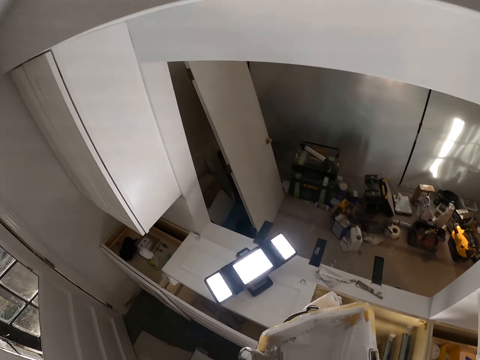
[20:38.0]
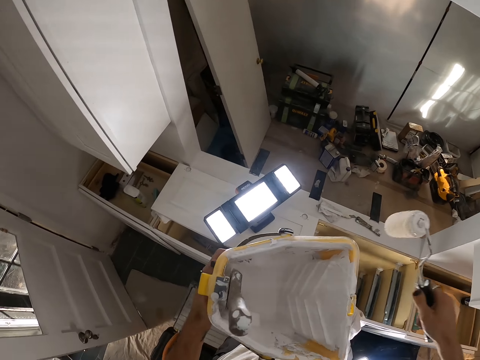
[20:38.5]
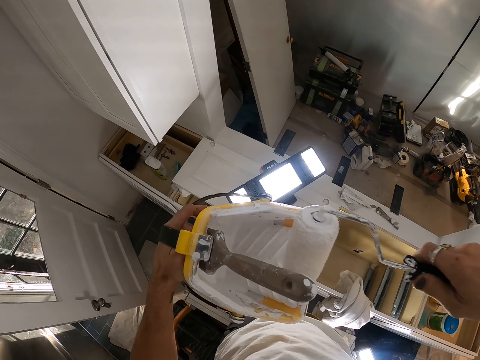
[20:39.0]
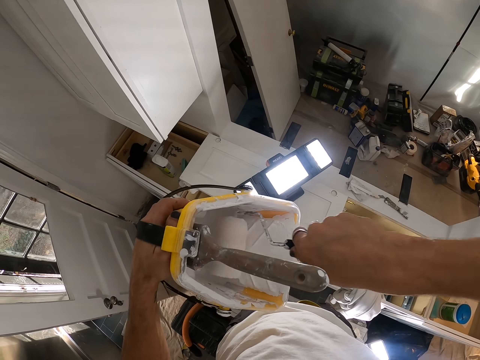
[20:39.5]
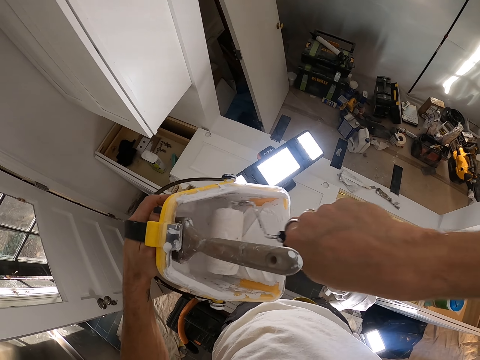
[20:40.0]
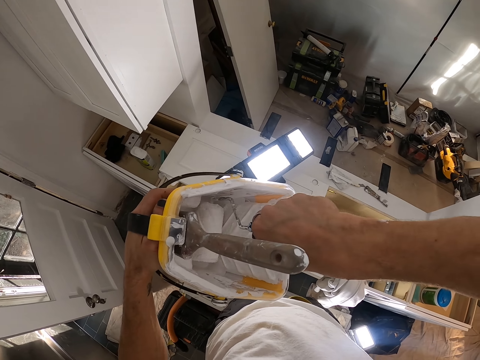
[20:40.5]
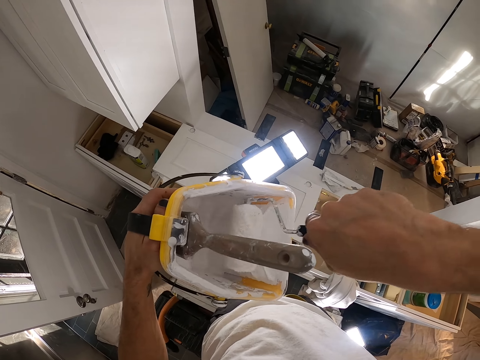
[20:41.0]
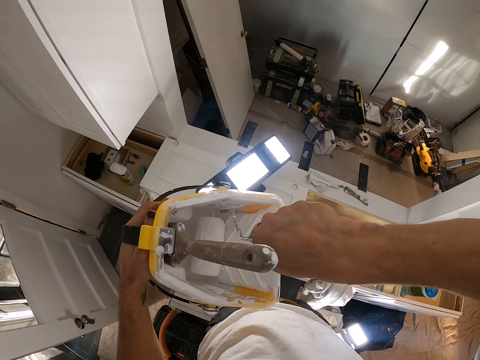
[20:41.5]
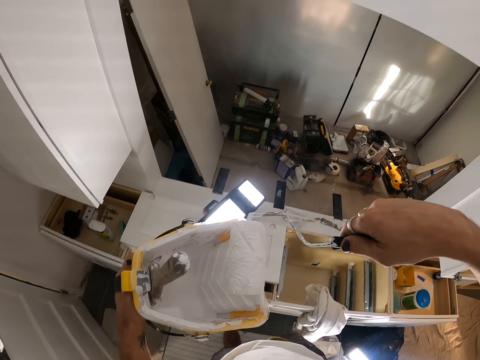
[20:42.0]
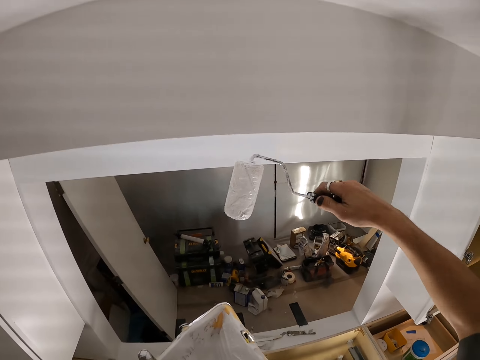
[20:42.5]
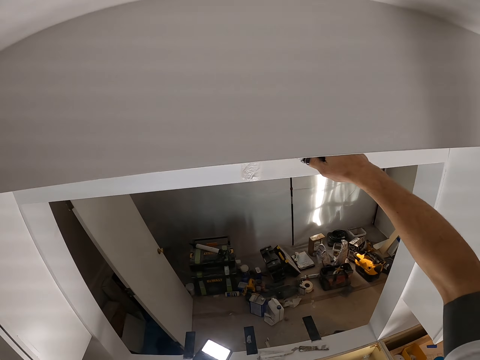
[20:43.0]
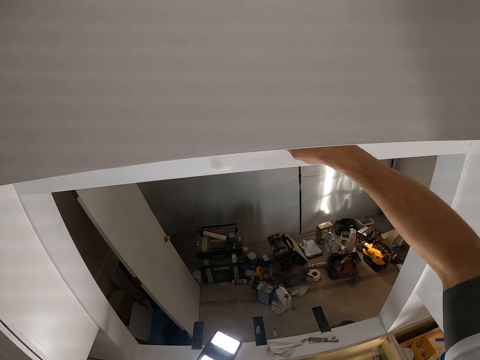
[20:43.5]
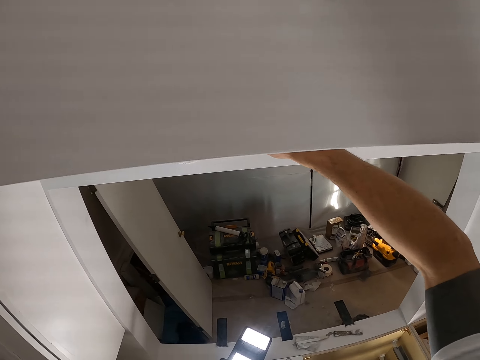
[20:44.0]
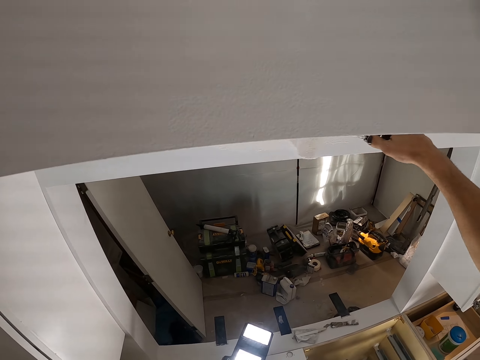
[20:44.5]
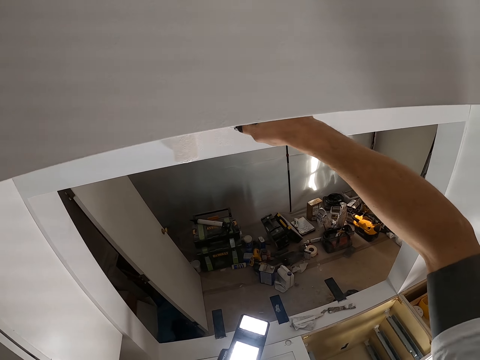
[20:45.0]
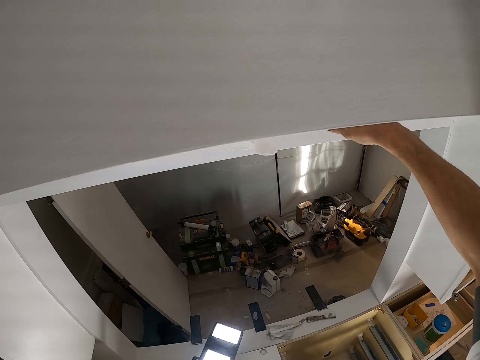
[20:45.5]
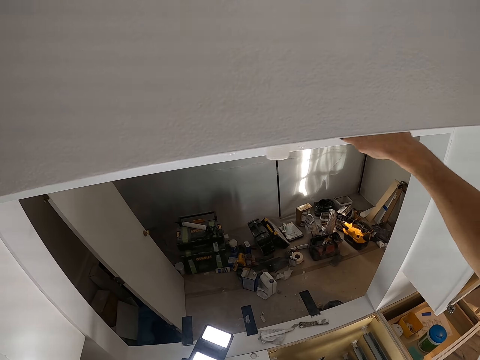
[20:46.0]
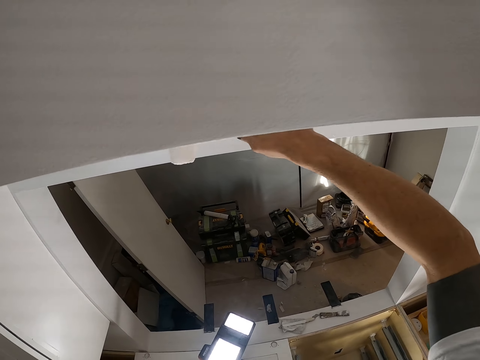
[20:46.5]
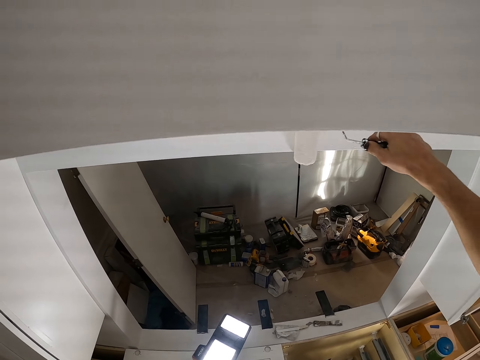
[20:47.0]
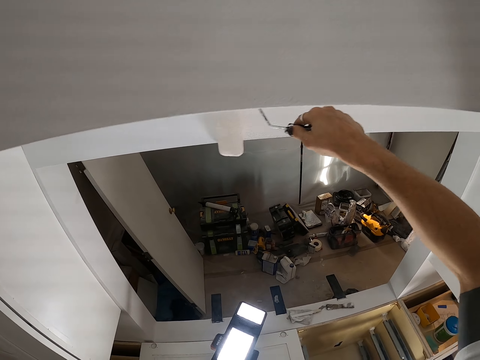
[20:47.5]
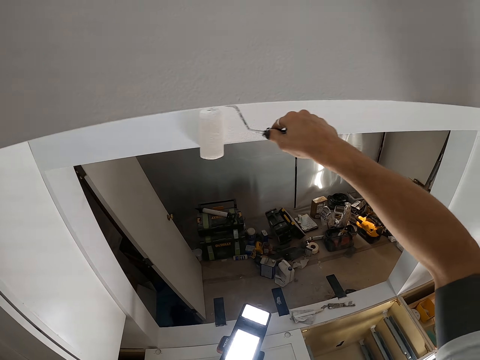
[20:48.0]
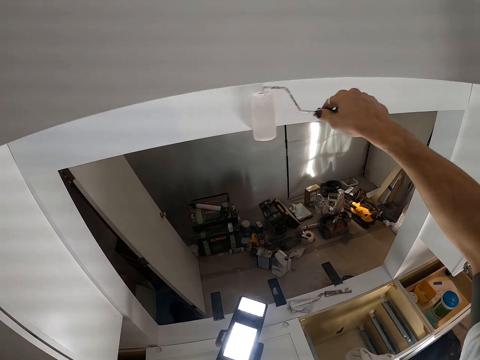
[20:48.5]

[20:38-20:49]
The camera wearer rolls the paint roller. They paint the ceiling.

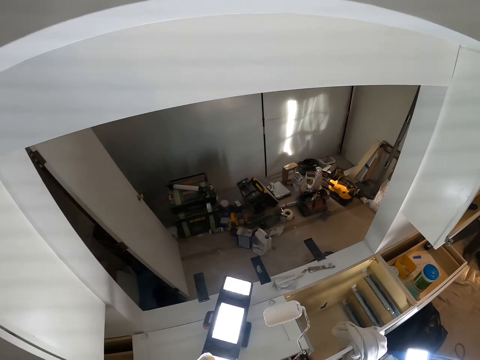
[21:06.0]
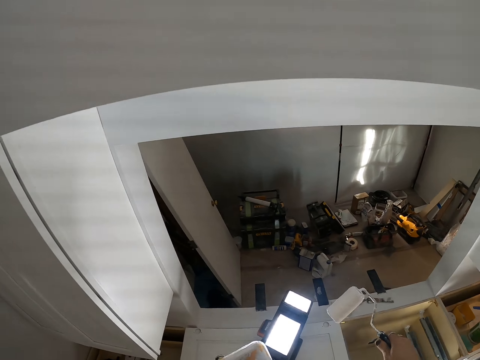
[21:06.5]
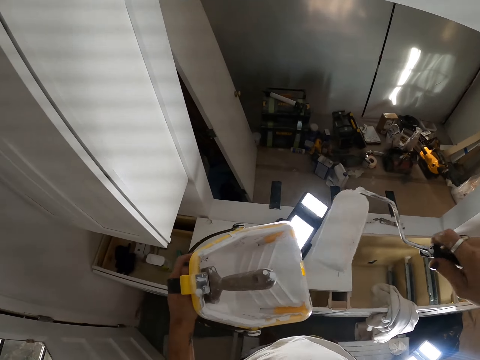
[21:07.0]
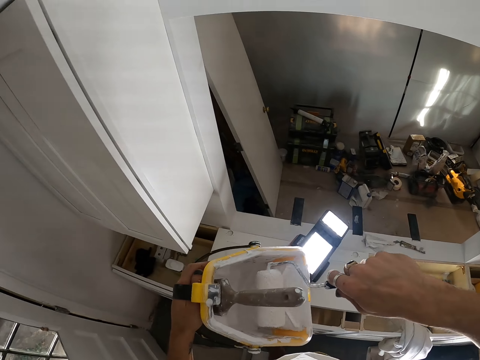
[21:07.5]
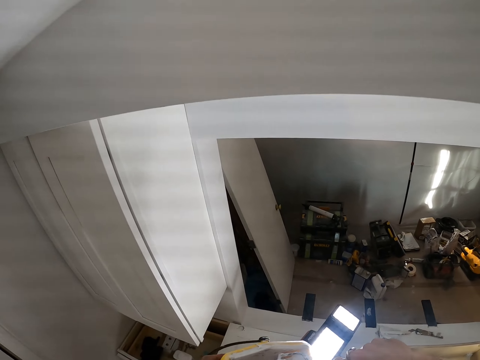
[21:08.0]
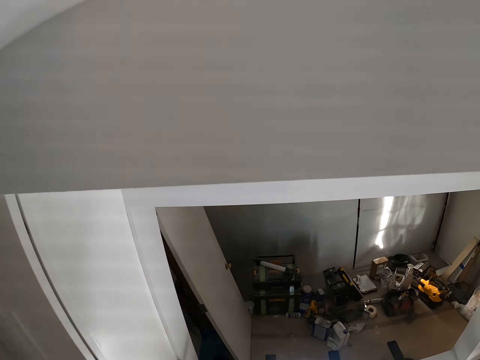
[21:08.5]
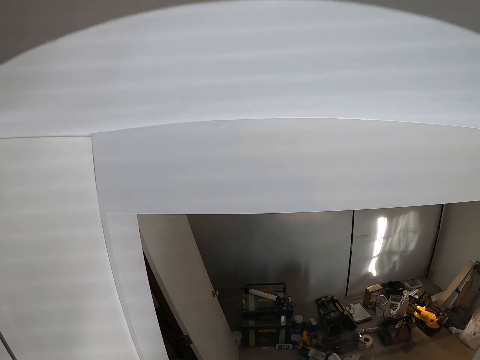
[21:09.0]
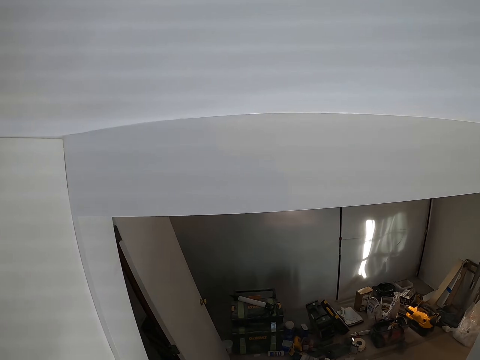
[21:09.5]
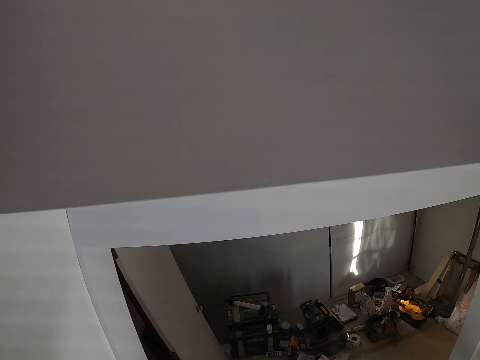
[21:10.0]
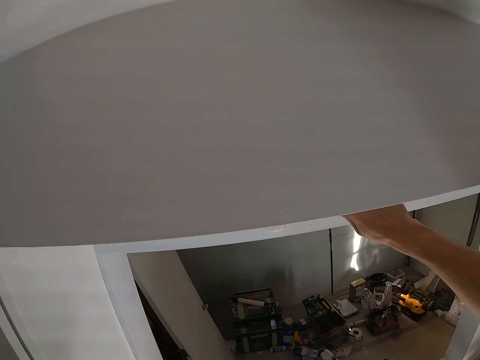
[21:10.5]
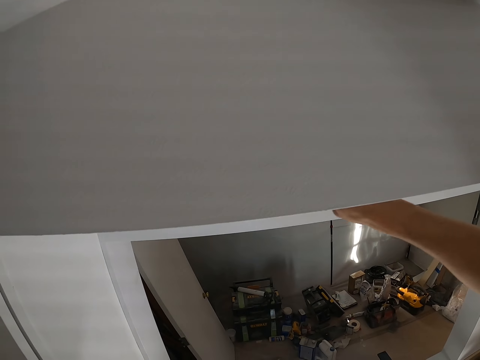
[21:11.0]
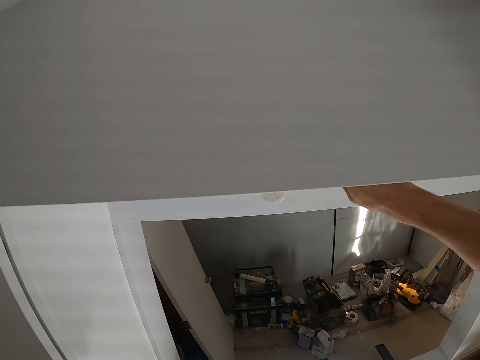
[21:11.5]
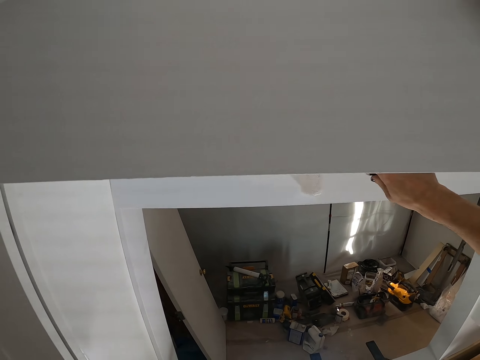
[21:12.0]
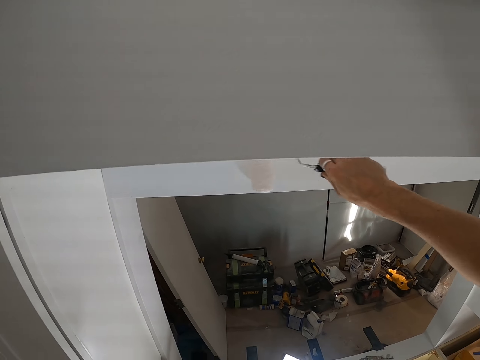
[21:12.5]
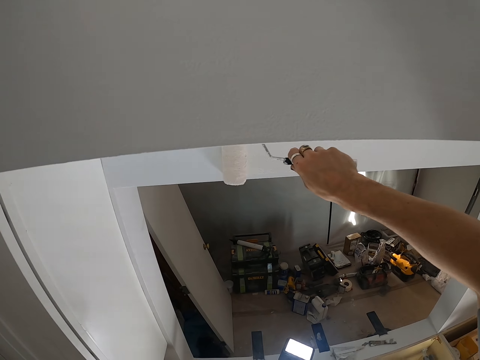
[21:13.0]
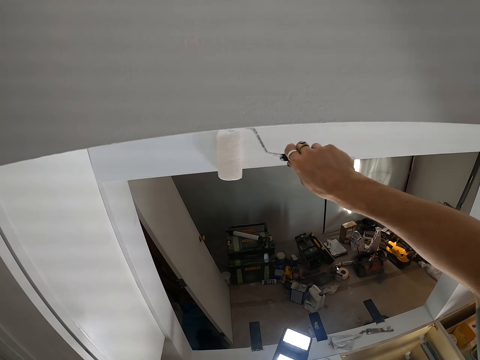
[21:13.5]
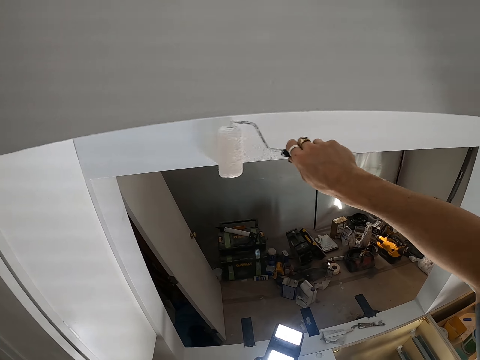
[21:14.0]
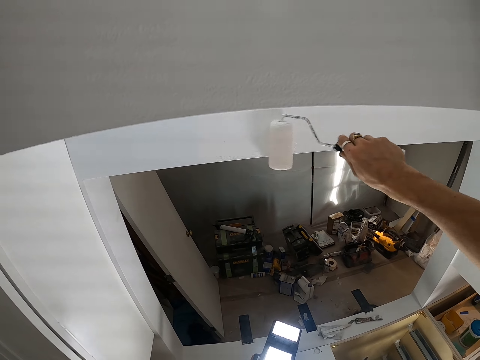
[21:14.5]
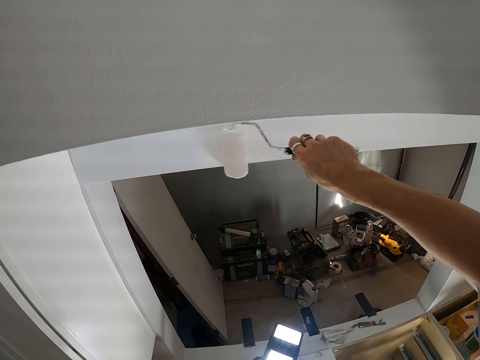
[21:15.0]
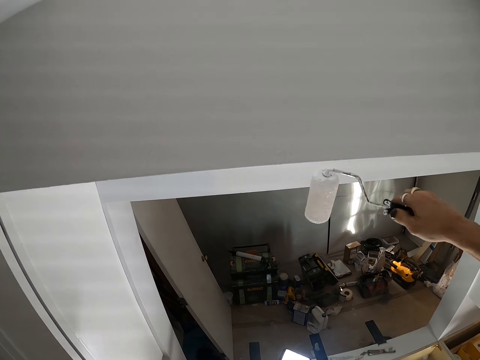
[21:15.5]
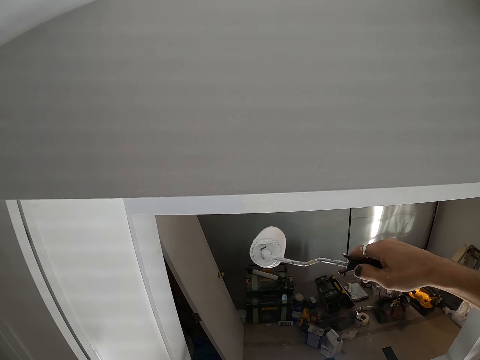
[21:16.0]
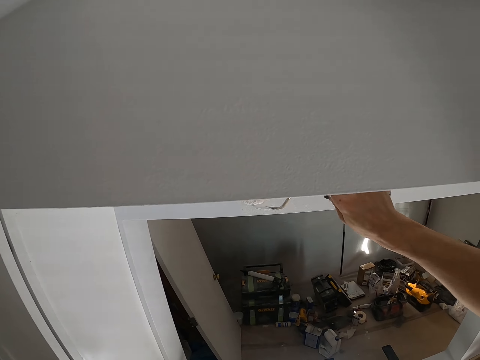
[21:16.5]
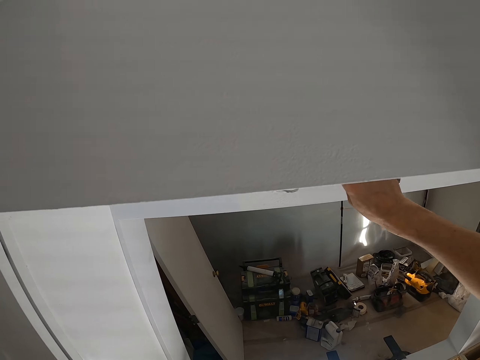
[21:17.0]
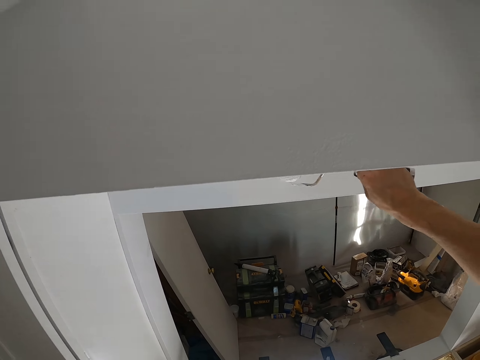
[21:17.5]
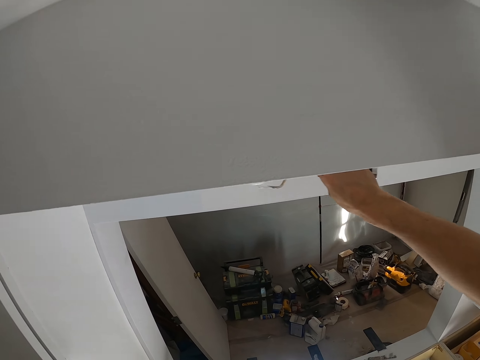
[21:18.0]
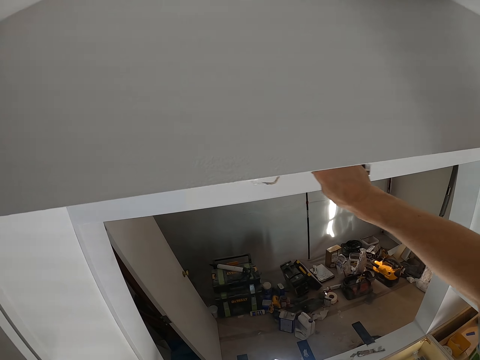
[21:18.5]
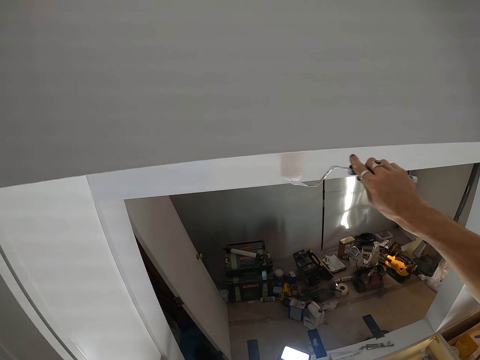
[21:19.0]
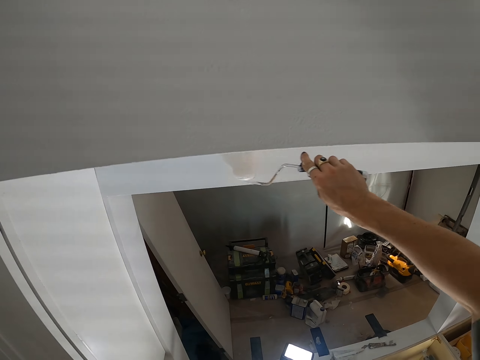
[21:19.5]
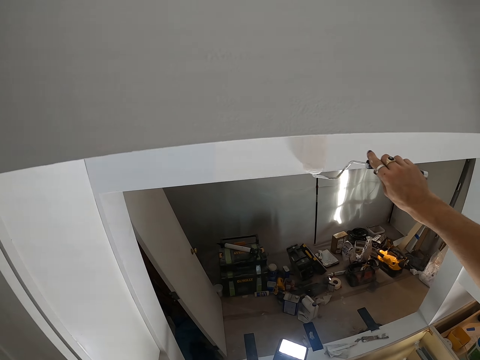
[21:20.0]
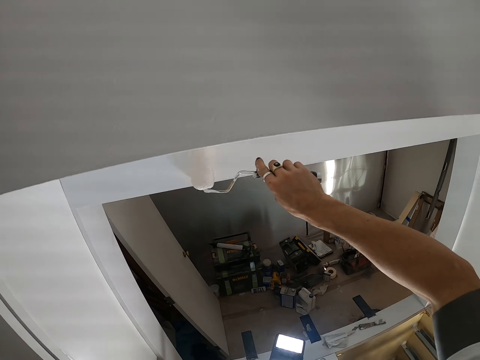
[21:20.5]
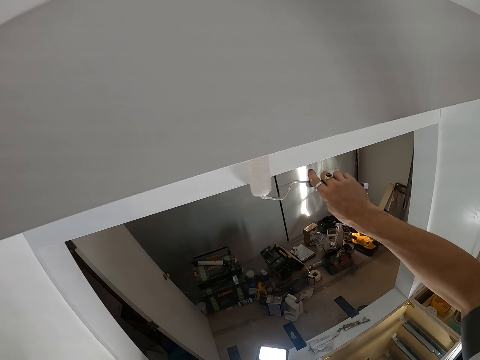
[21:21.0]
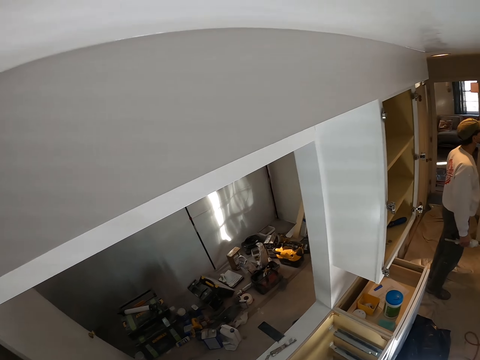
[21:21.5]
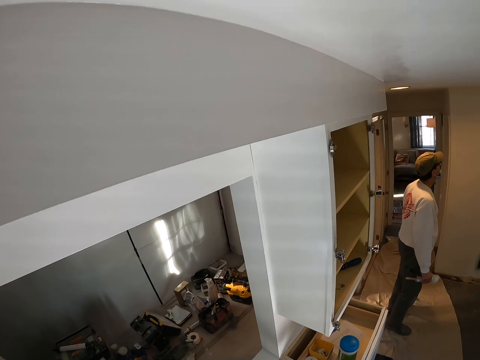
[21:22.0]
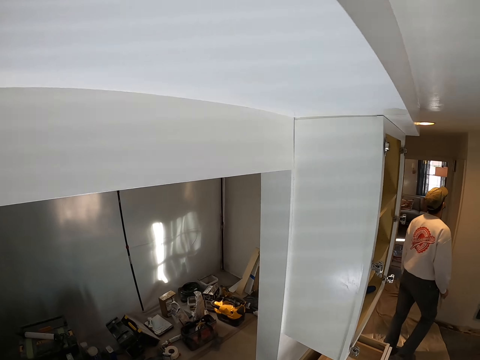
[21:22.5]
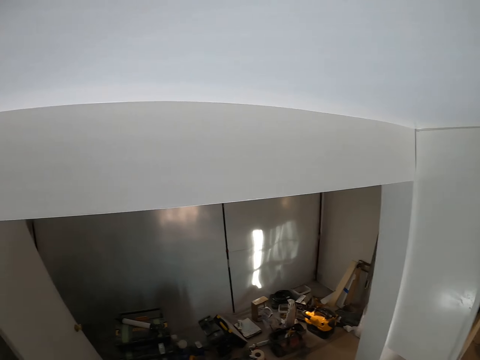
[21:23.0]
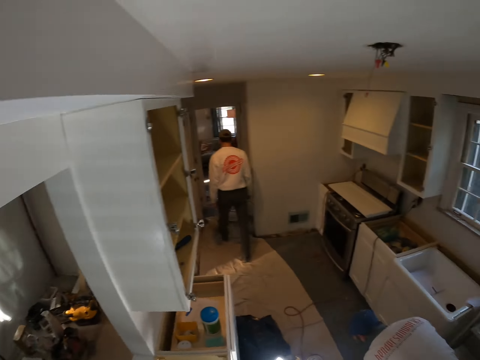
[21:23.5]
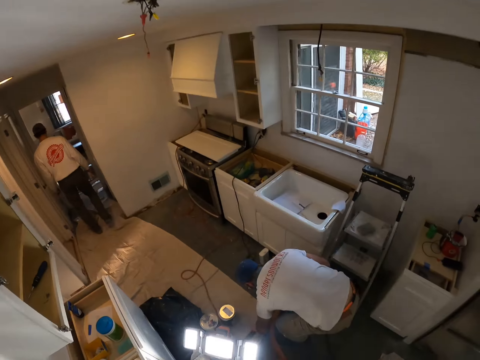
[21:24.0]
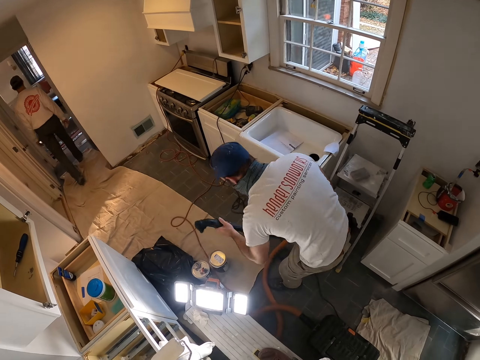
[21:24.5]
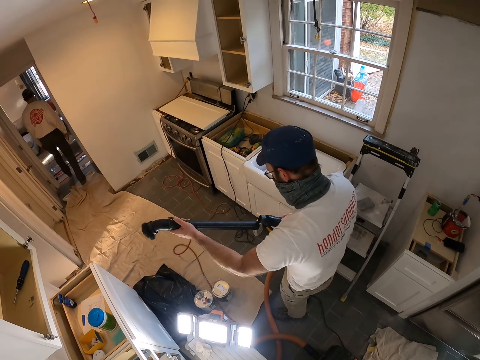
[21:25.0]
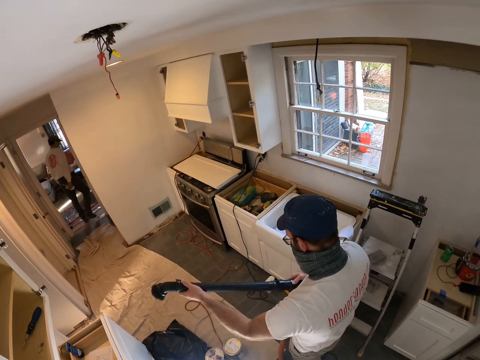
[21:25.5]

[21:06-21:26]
The camera wearer puts the paint roller in the container. They look at the ceiling. They paint the ceiling. They look on the other side. They look at the ceiling. They turn to the other side.
